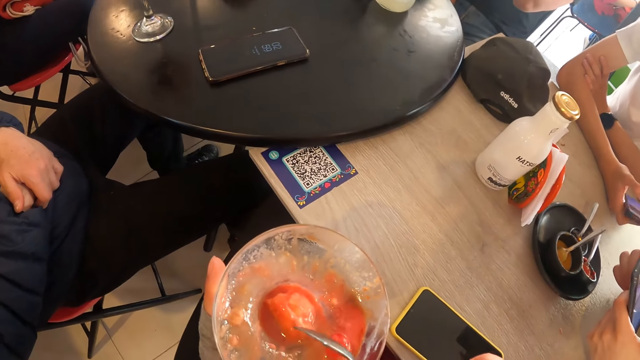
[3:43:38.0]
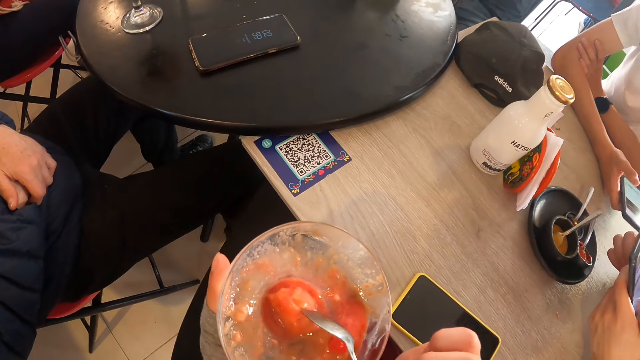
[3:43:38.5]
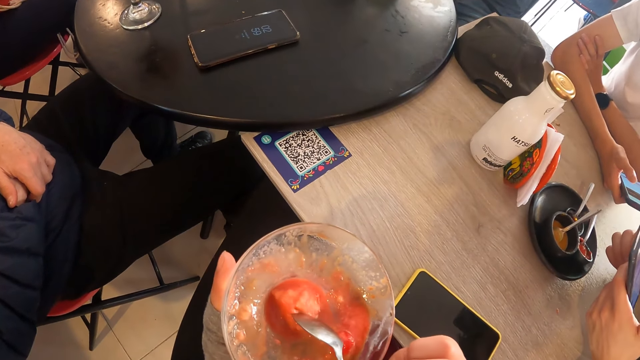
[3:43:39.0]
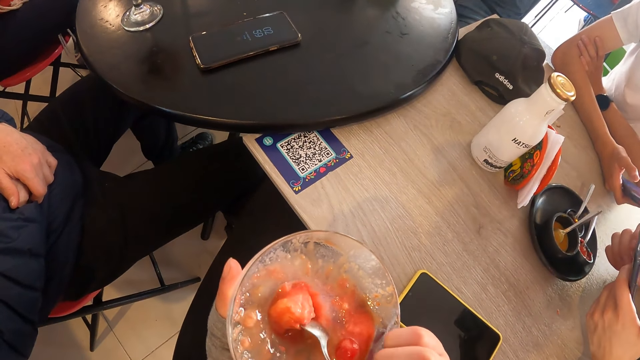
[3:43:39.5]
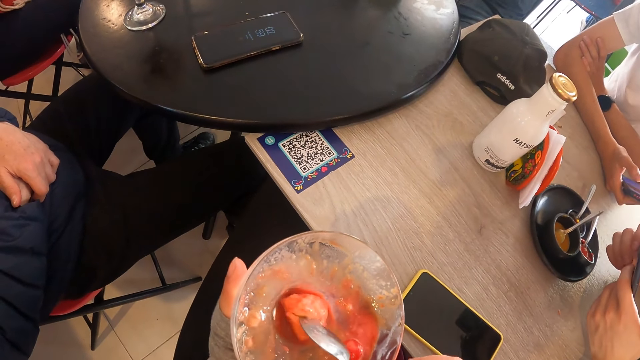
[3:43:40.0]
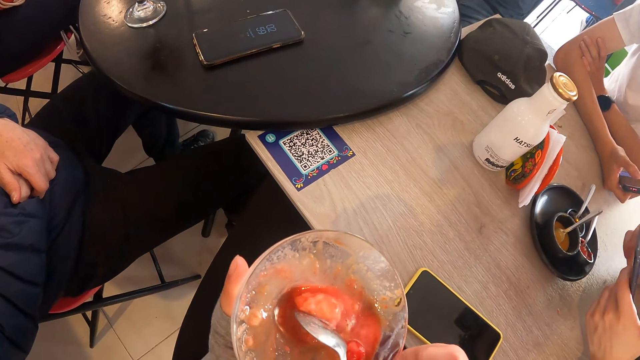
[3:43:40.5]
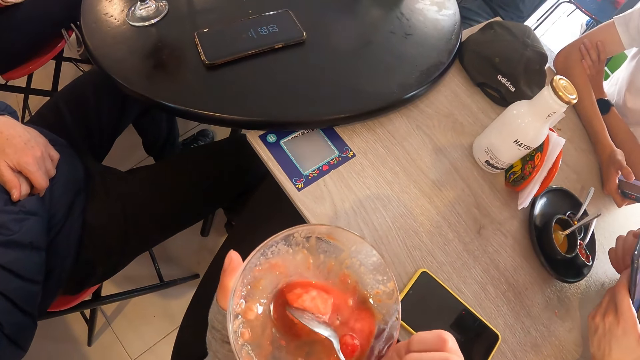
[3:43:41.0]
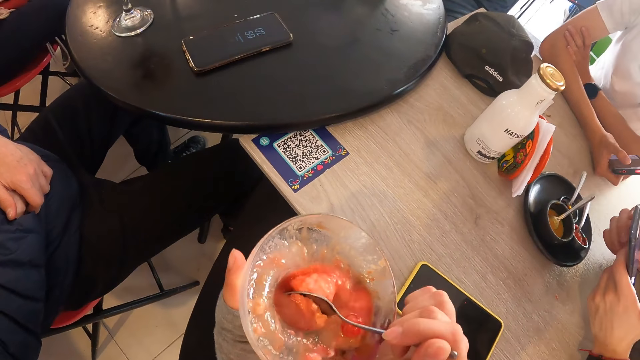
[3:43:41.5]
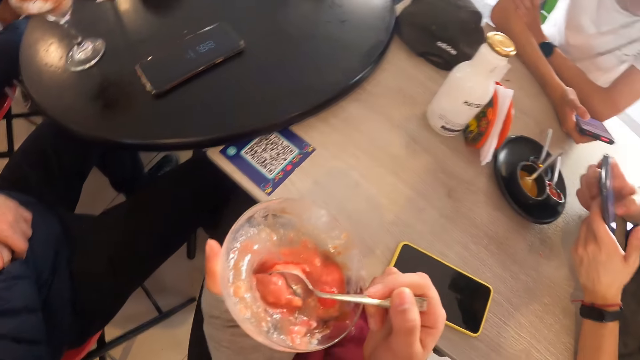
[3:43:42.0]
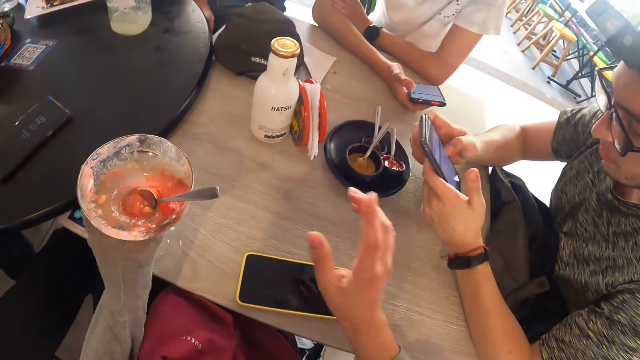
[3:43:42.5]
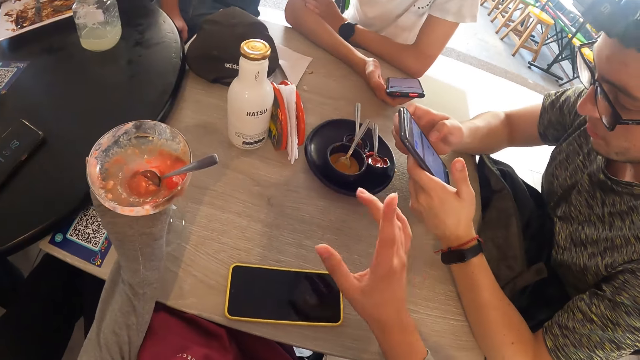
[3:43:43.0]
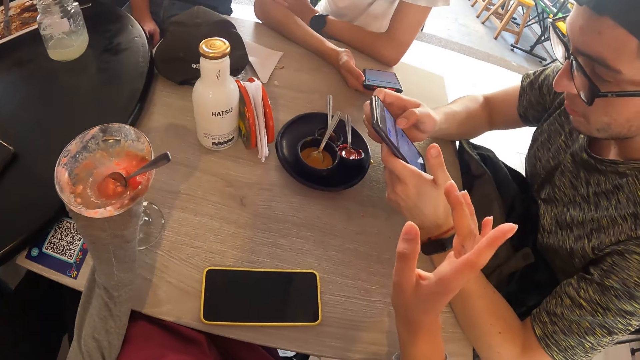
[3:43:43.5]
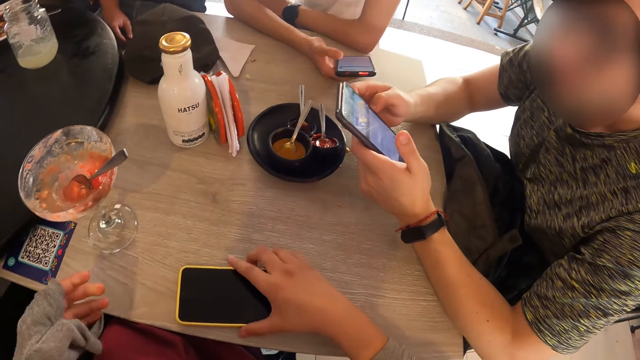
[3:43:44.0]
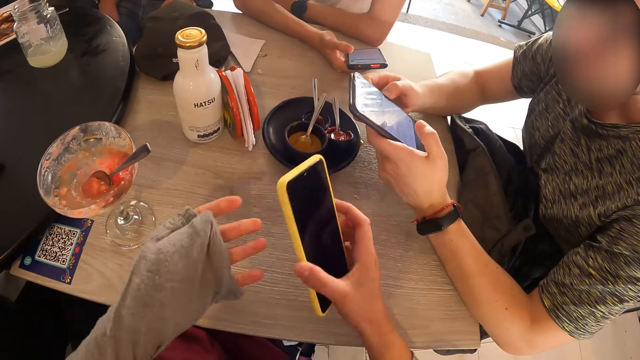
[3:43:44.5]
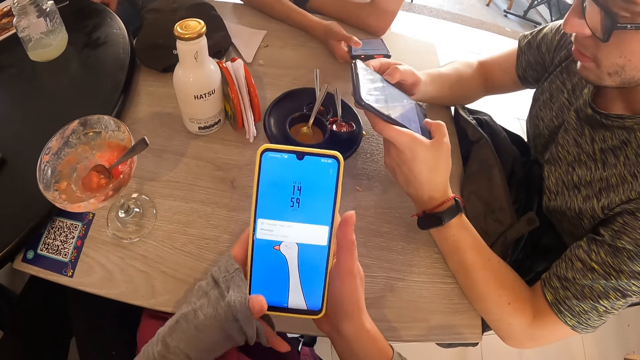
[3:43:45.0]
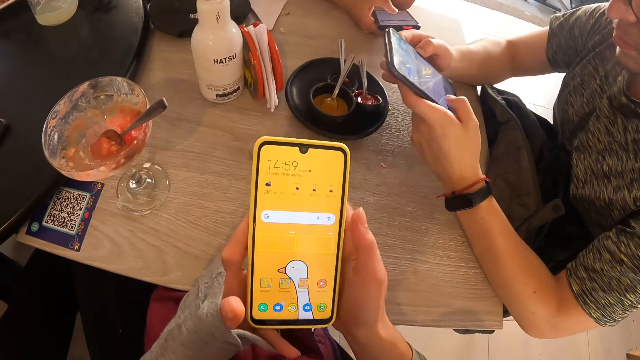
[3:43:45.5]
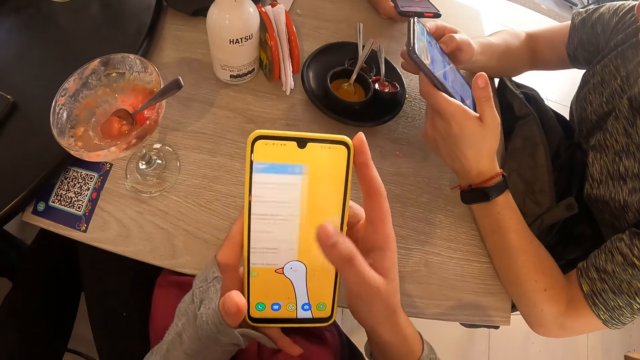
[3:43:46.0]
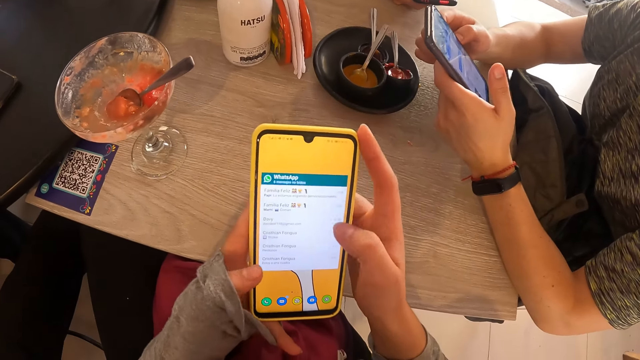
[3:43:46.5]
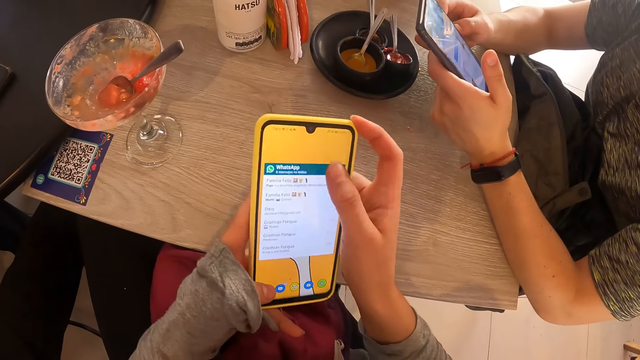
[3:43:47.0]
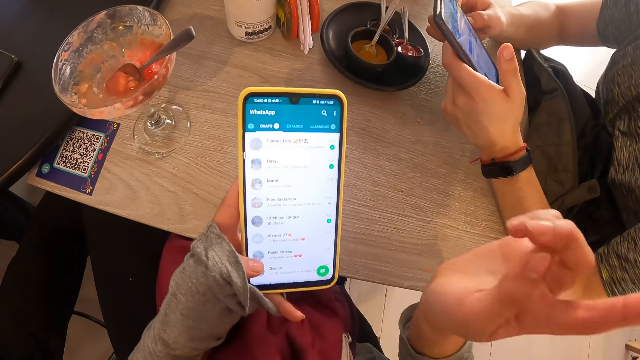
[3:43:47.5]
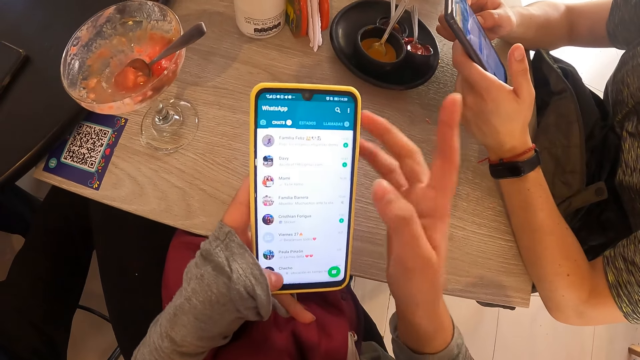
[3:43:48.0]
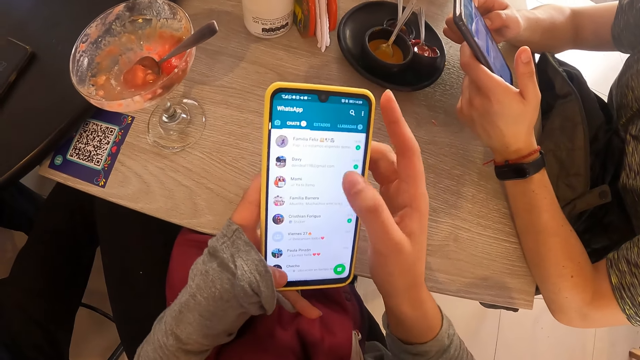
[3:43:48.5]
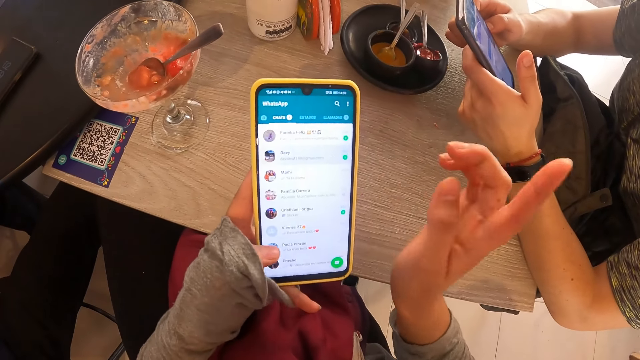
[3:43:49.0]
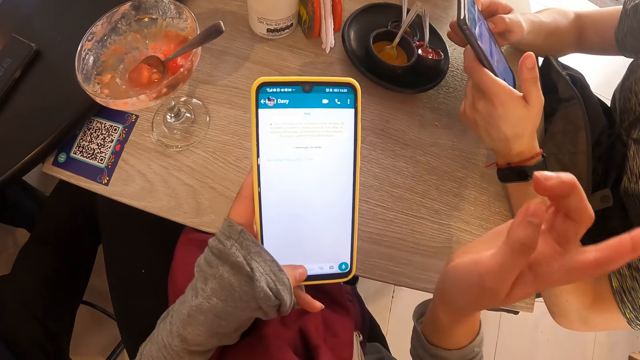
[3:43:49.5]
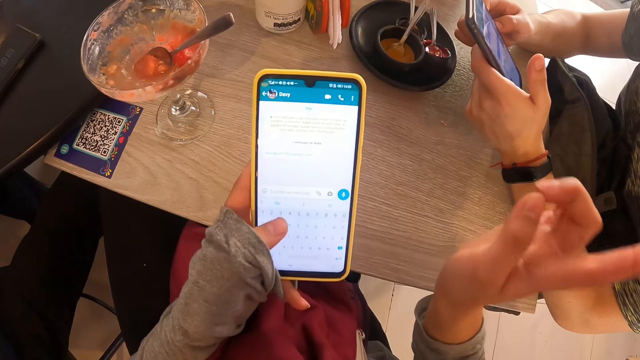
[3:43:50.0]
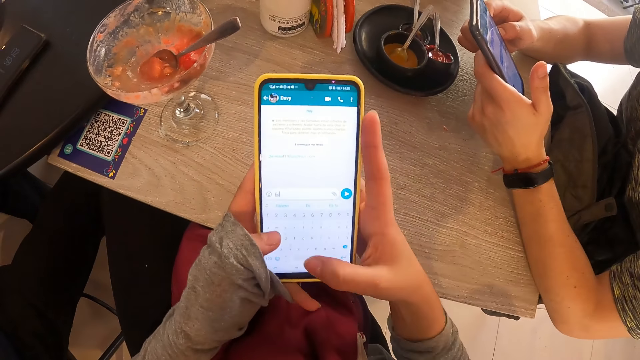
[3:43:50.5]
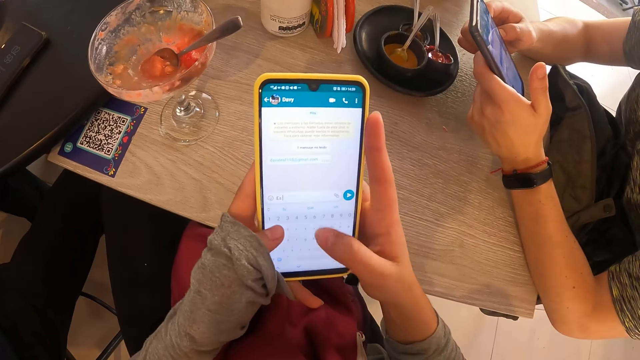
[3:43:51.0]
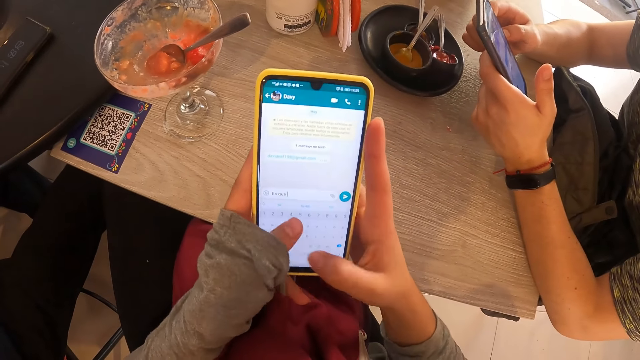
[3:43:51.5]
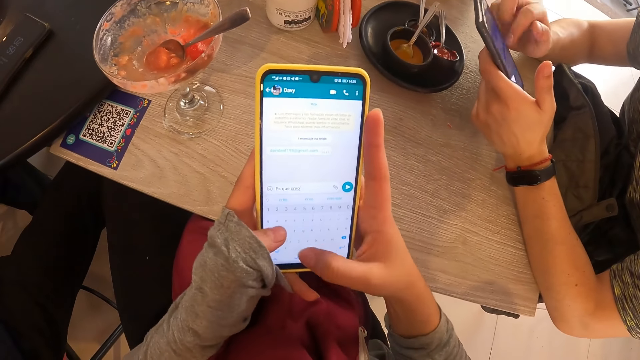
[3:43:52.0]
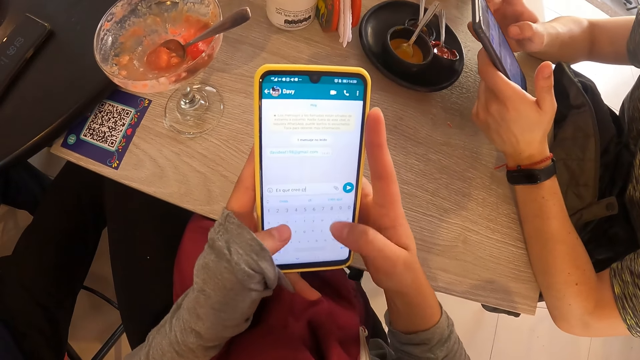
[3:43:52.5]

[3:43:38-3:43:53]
A man operates a phone. The camera wearer scoops some ice cream from the cup of ice cream with the spoon in her right hand. She places the cup of ice cream in her left hand on the table. She picks up the phone from the table with her right hand. She operates the phone with her left hand. She operates the phone with both hands.

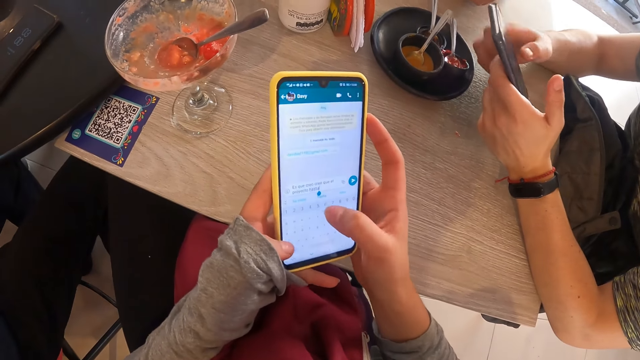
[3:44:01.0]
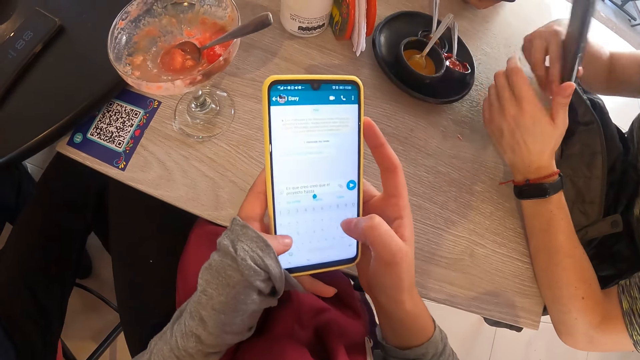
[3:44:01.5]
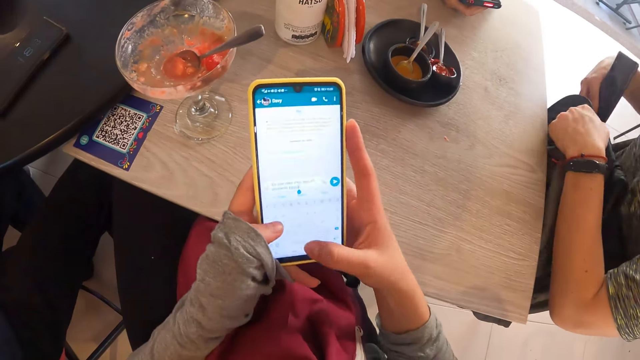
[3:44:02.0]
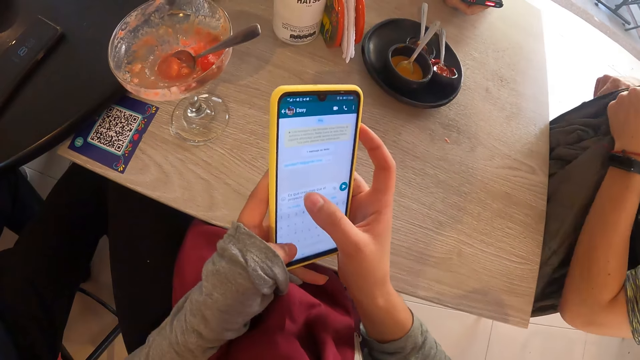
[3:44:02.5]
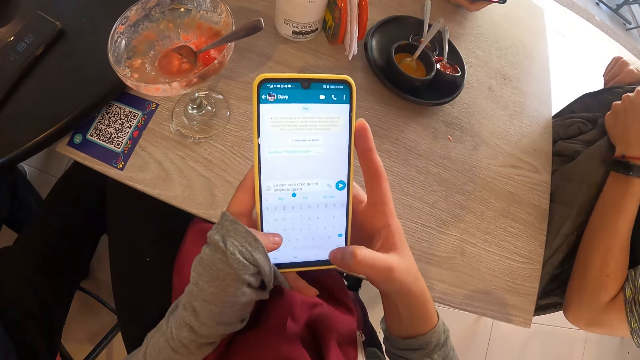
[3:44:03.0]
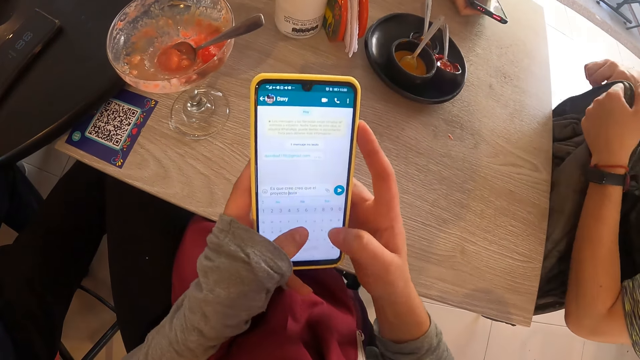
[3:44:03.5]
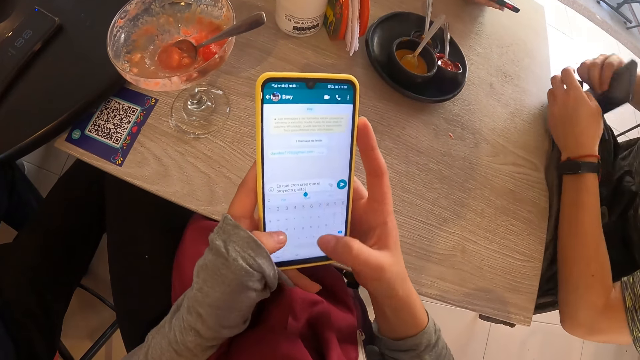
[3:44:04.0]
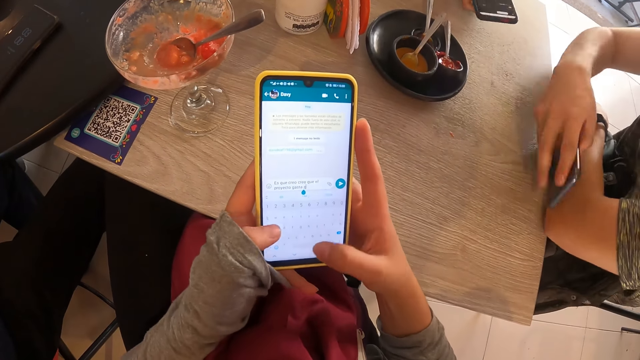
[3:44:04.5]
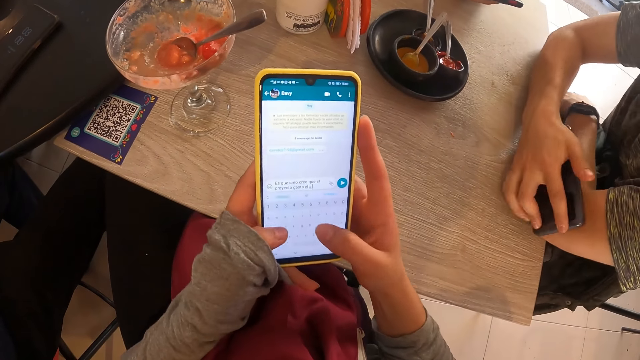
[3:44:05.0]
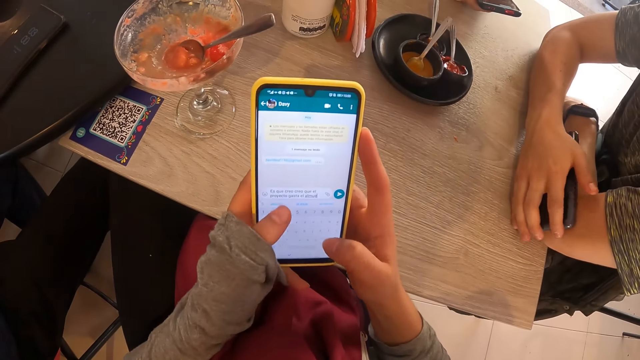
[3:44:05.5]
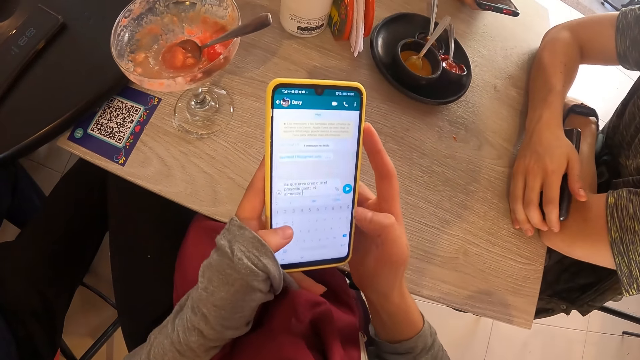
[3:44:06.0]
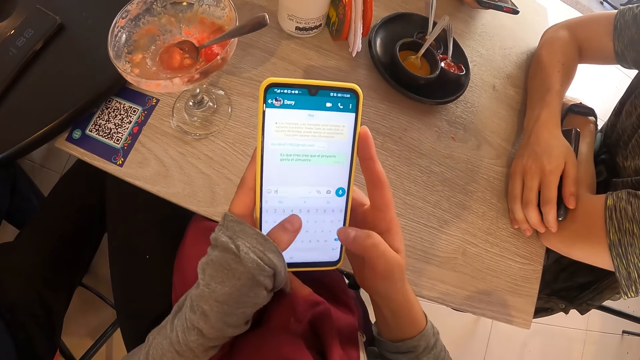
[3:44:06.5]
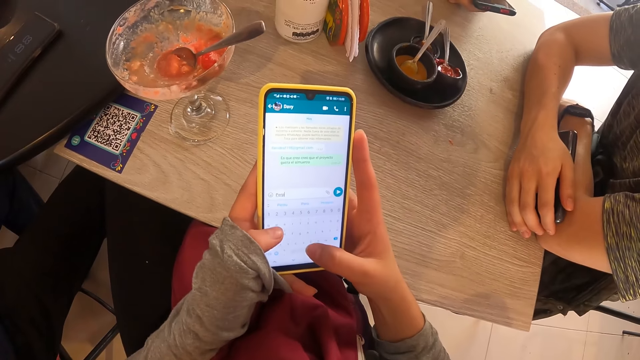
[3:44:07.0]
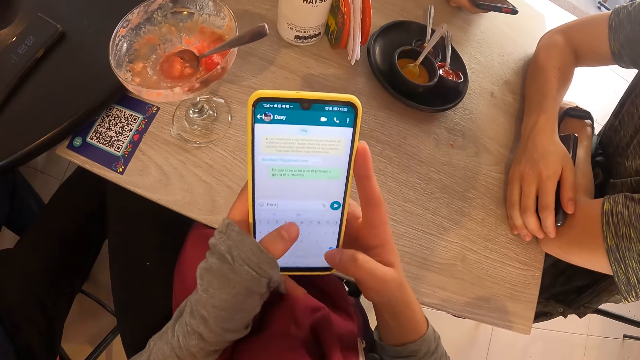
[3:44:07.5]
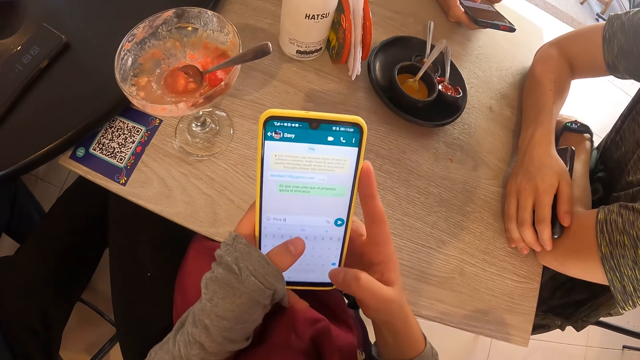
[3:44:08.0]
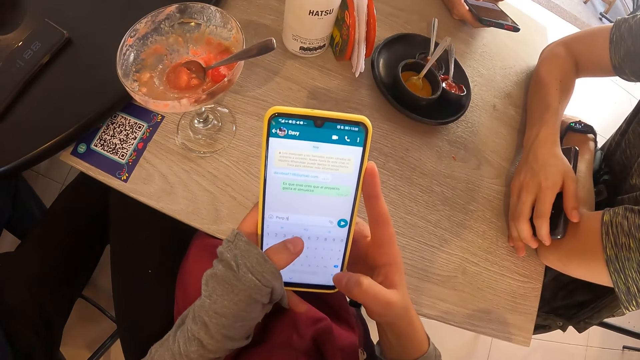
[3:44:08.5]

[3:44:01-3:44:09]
A man puts the phone in his right hand into a jacket or bag. He holds the bag. He brings out the phone in his right hand from the jacket. He puts his hands on the table.
